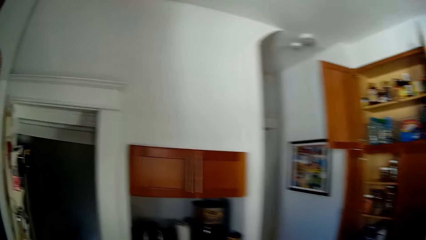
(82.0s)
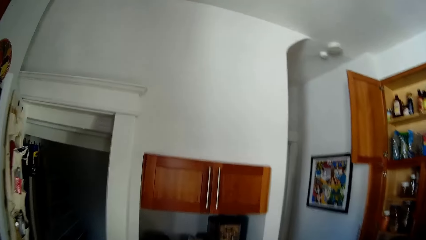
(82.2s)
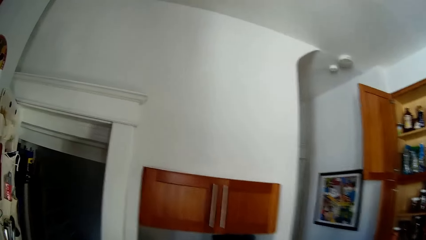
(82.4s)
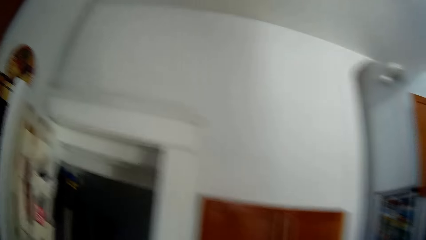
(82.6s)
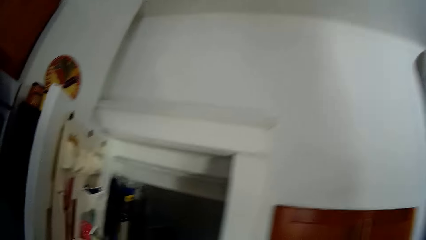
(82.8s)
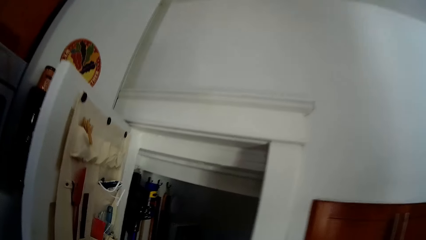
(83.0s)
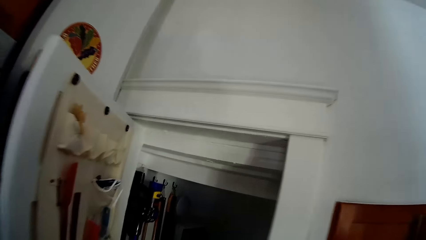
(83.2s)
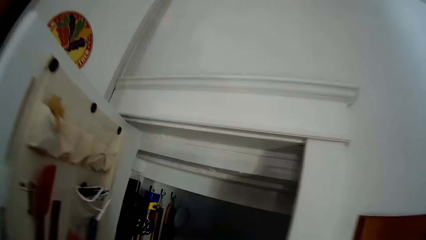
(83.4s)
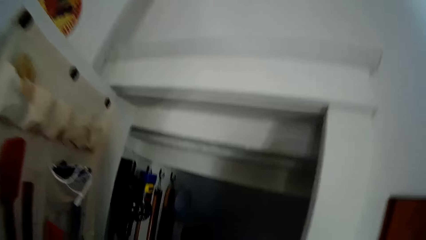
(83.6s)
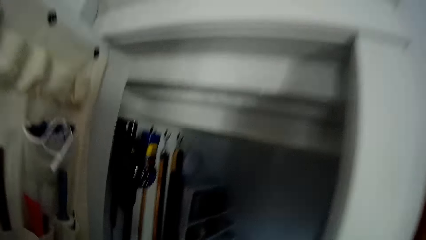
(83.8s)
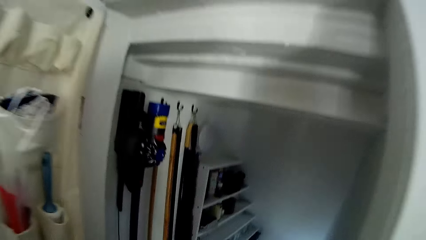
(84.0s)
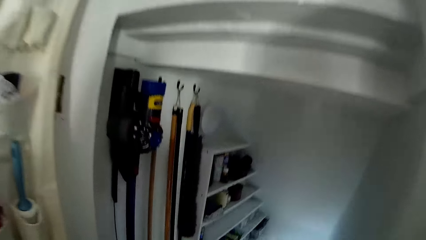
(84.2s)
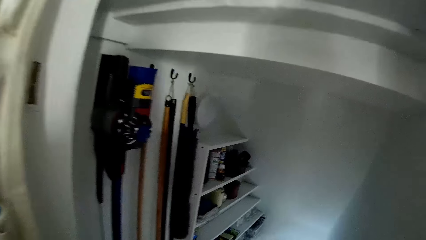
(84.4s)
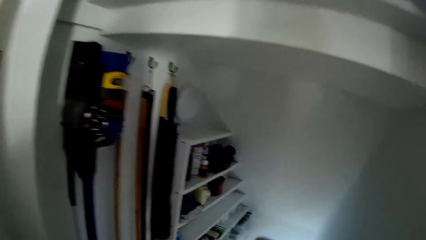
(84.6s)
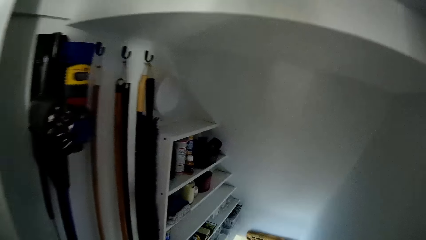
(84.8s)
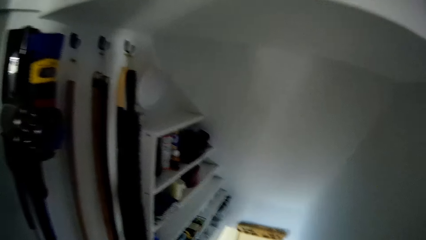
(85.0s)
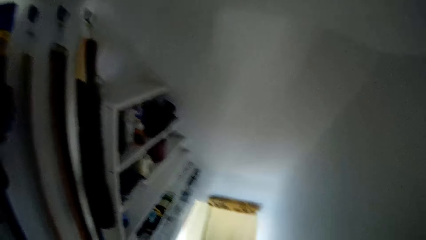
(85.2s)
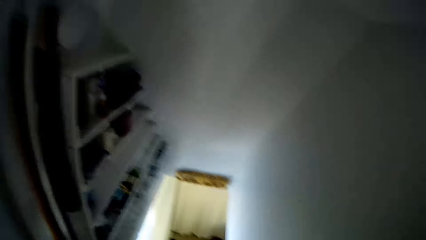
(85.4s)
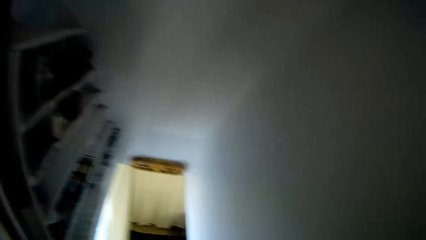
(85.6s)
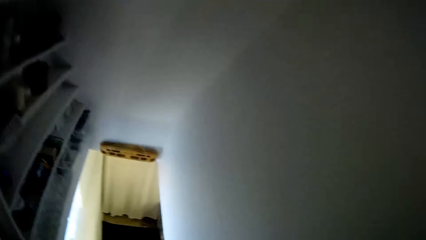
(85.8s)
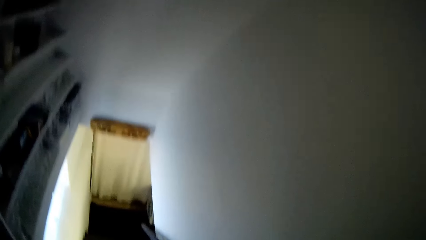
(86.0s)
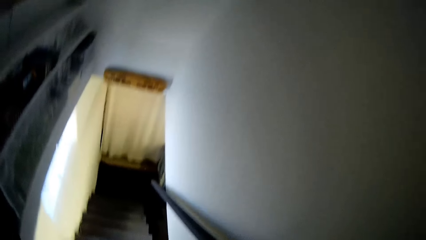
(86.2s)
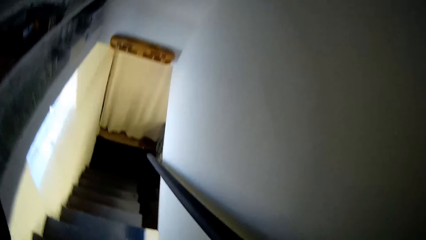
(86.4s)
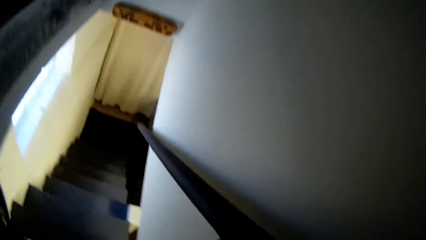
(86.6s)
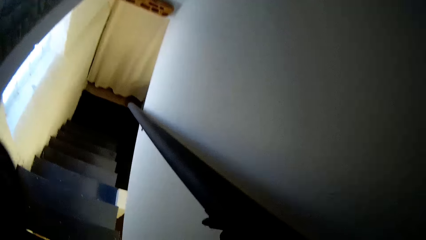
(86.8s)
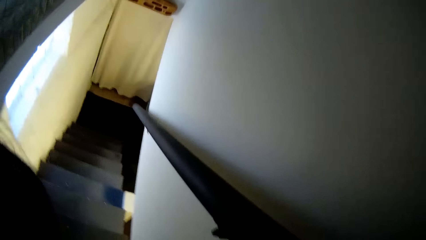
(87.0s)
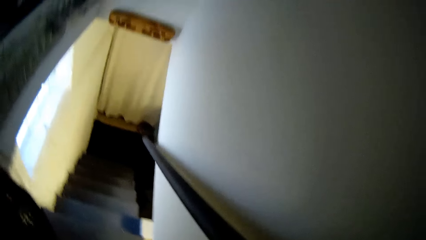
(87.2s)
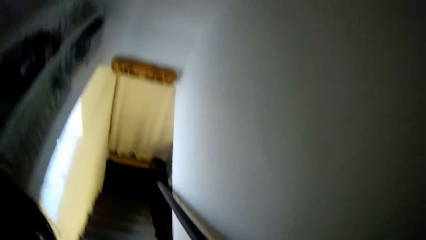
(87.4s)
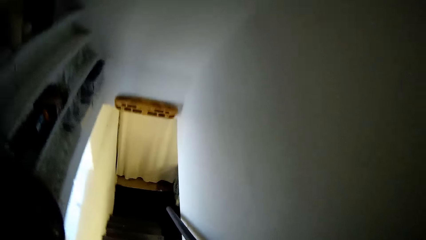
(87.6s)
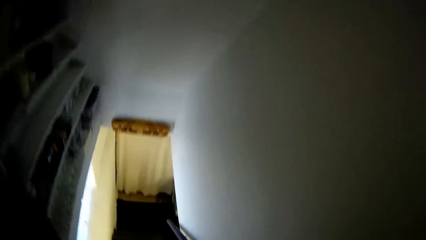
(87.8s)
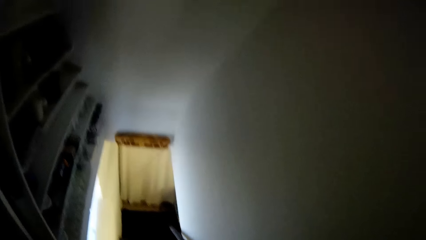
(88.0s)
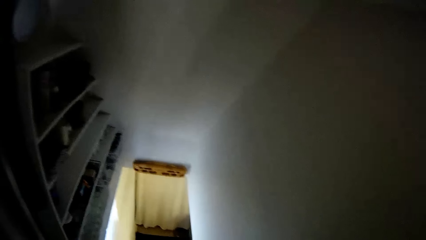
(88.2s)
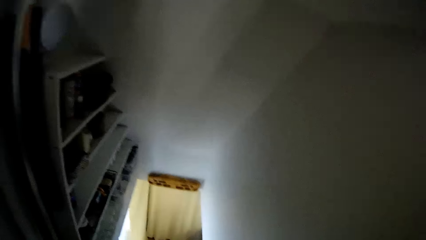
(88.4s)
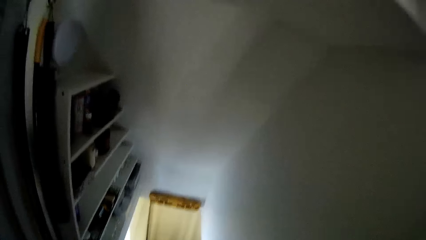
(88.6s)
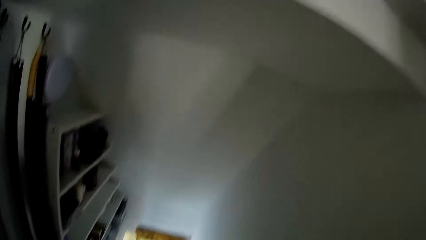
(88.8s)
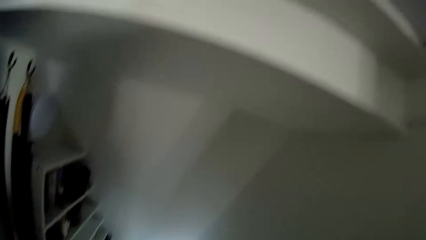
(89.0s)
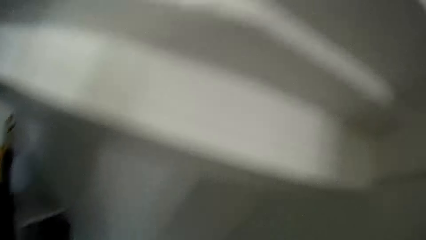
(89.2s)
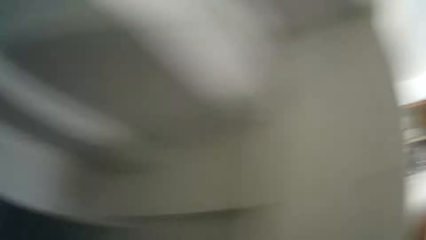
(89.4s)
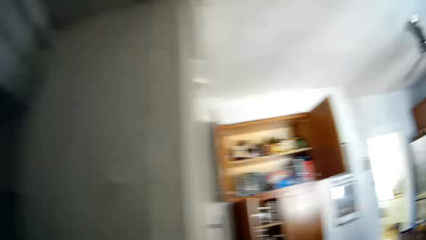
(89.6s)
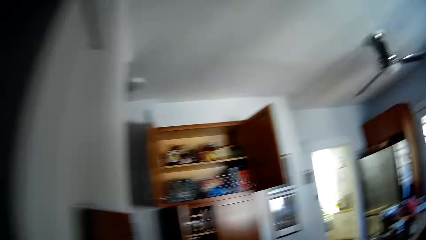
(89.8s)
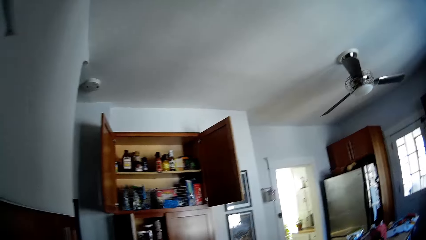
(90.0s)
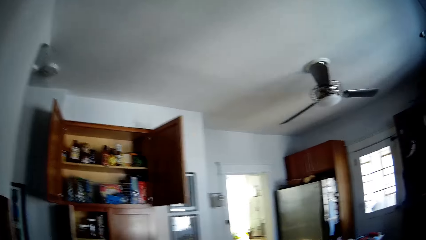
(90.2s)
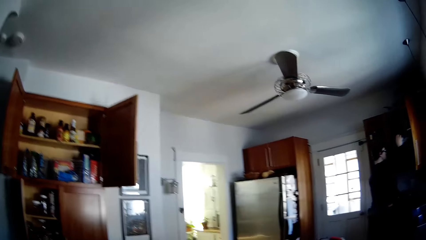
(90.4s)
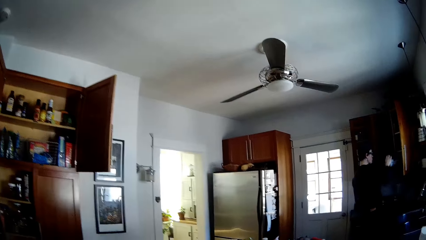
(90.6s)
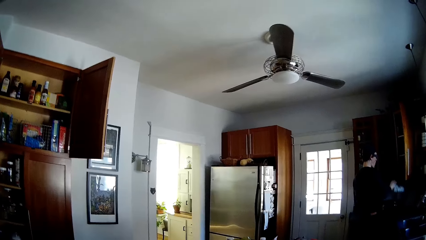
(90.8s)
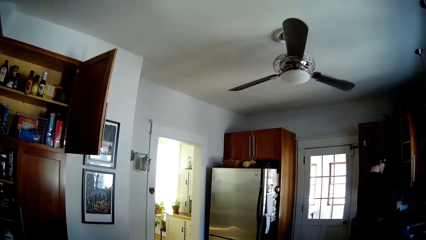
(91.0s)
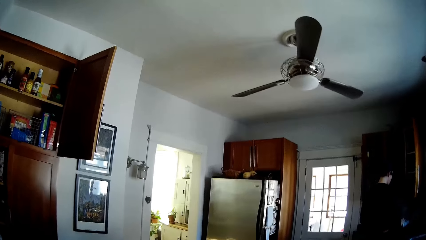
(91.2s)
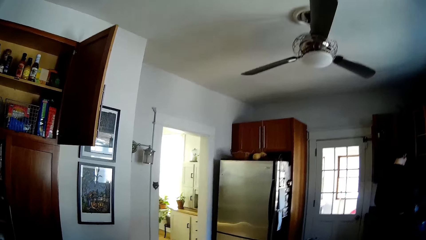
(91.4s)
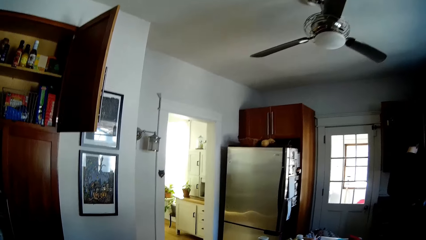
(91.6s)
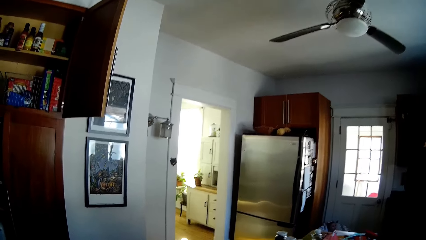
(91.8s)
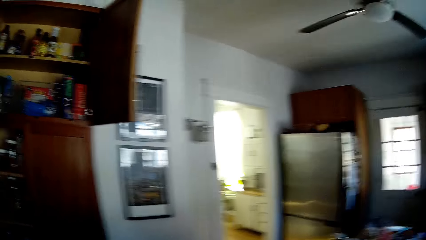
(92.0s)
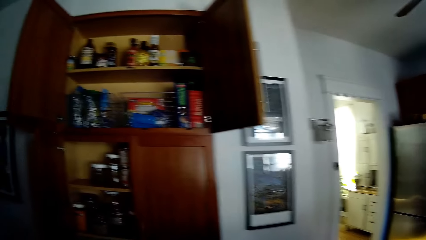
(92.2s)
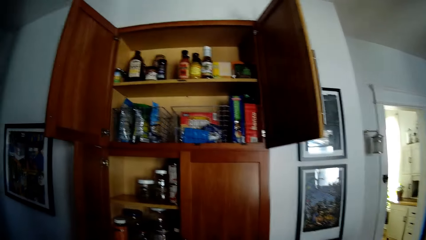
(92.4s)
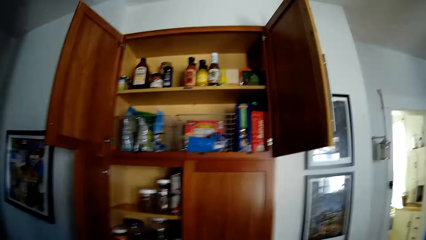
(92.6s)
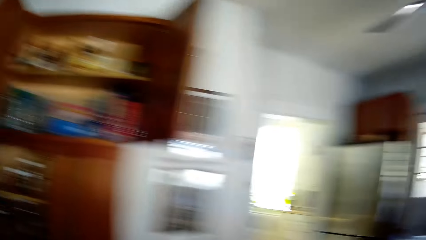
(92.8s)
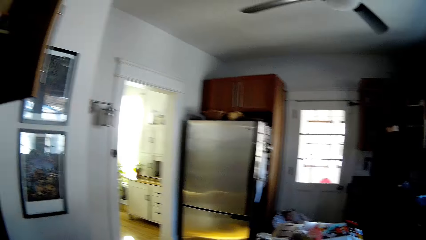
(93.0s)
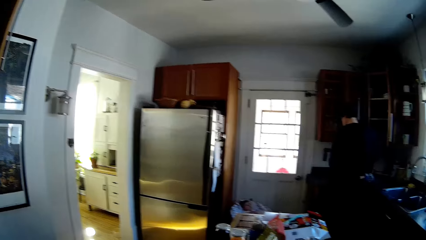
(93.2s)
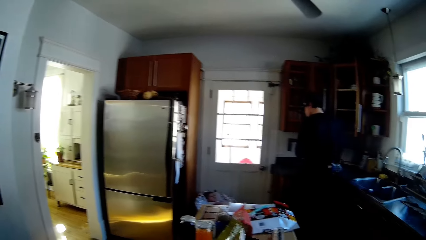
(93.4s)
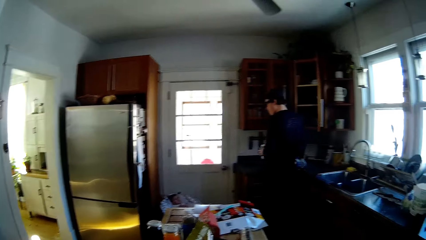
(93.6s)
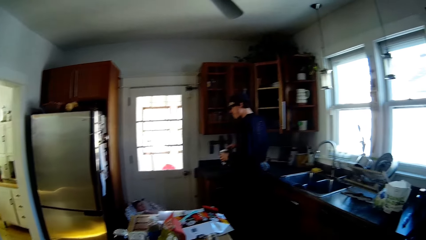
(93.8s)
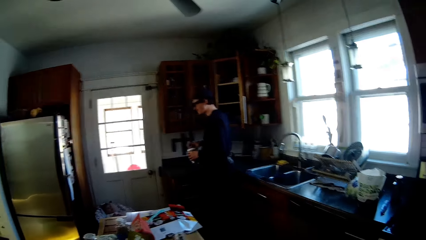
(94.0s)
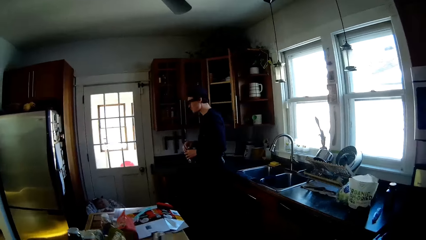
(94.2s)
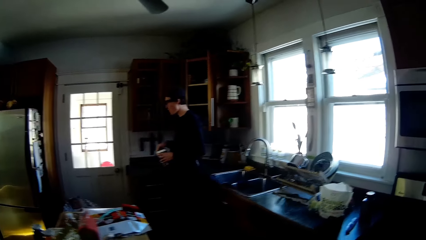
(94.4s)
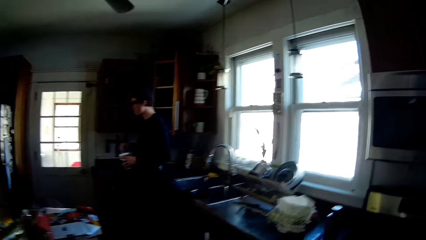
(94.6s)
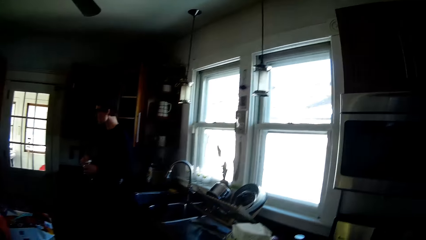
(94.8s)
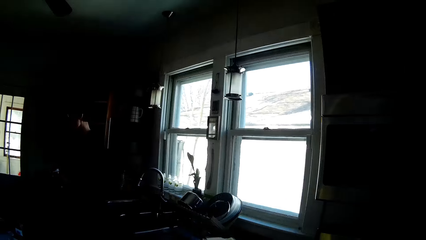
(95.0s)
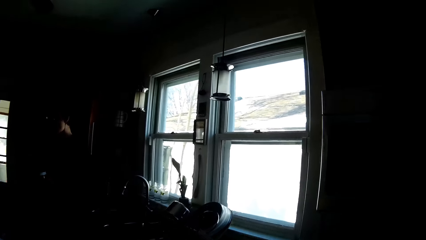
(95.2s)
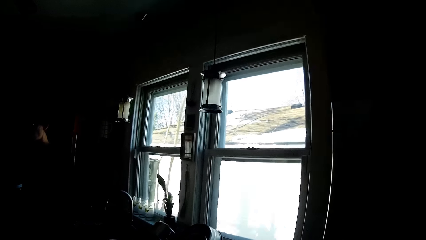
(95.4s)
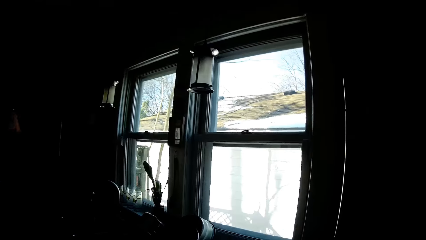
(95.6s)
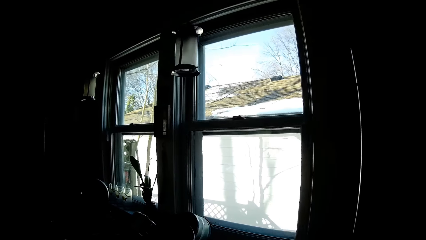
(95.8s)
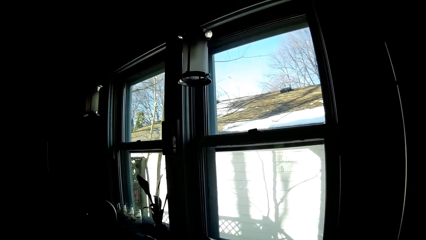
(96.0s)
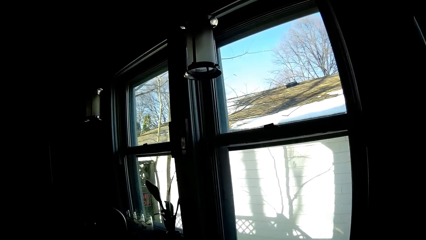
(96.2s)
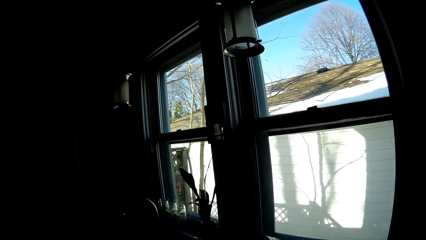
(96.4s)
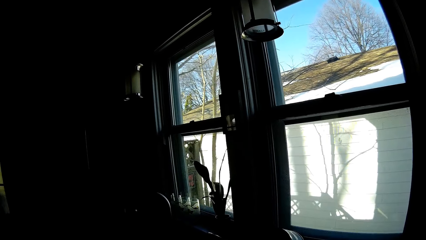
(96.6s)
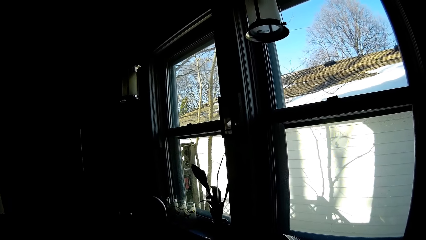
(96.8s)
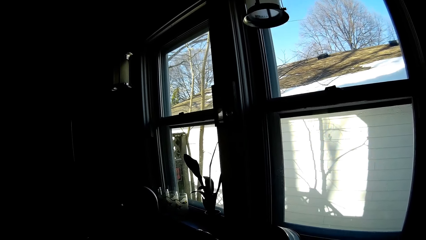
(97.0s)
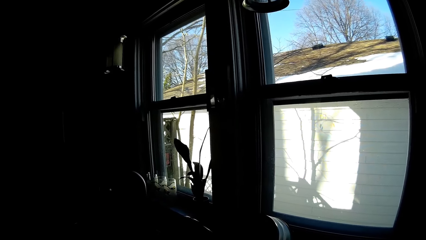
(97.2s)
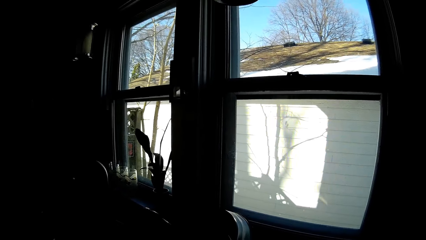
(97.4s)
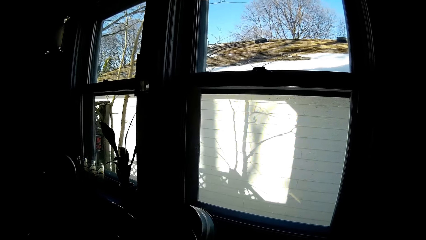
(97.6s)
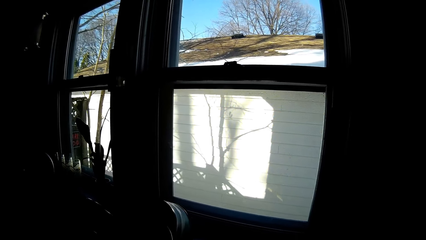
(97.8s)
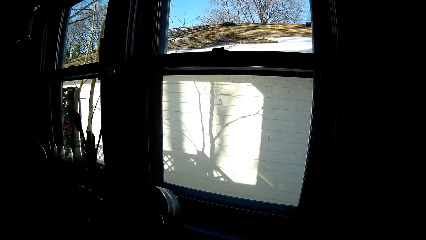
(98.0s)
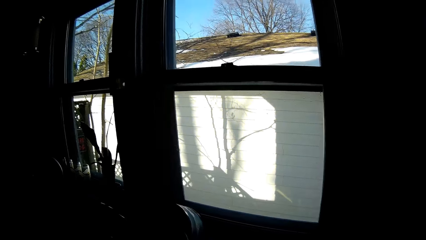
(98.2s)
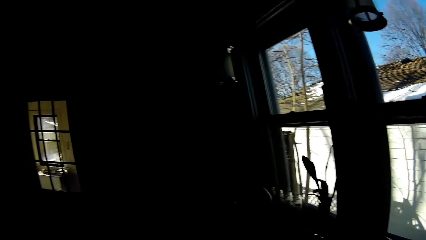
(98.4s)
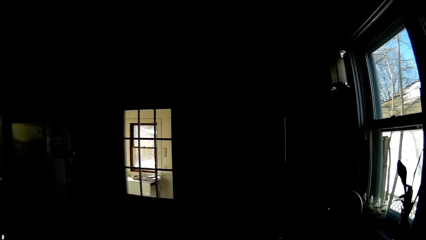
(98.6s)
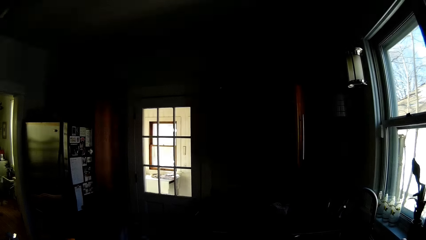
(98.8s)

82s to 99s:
The camera wearer moves around, walks to another room, and walks down the stairs. The man picks up a cup from a cabinet with both hands. The camera wearer walks back to the kitchen. The man holds the cup with both hands.
